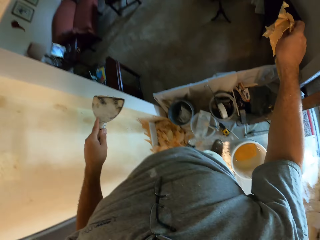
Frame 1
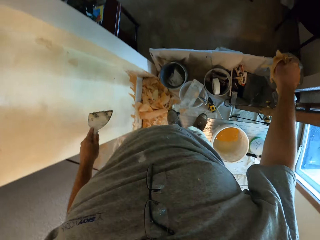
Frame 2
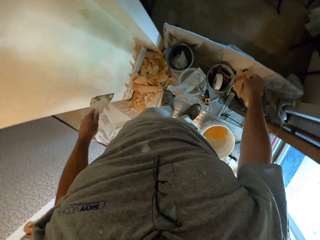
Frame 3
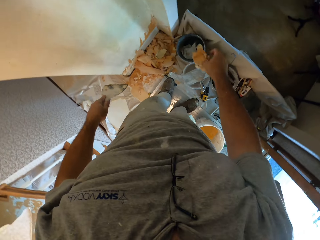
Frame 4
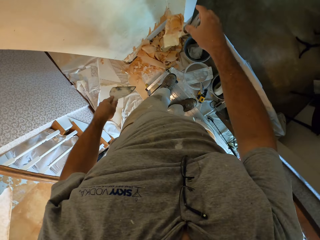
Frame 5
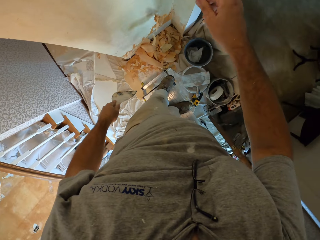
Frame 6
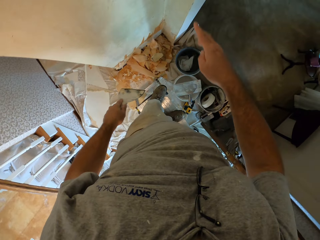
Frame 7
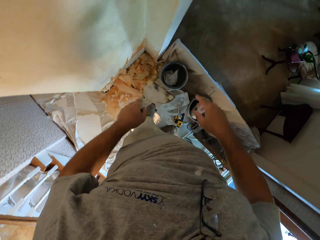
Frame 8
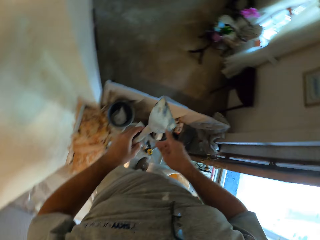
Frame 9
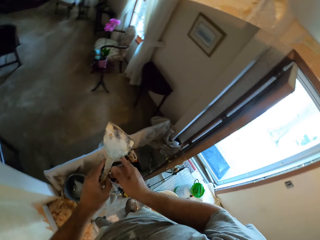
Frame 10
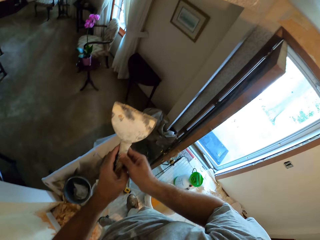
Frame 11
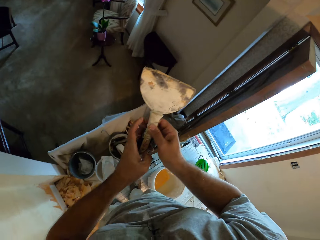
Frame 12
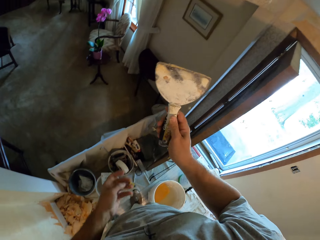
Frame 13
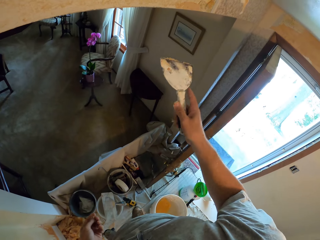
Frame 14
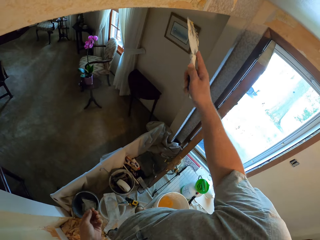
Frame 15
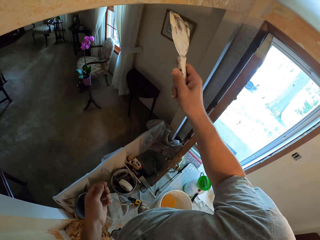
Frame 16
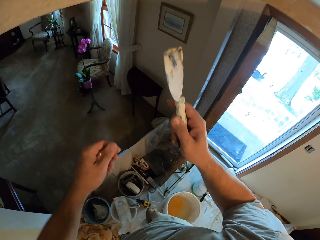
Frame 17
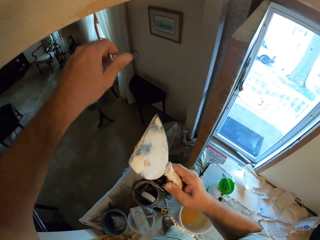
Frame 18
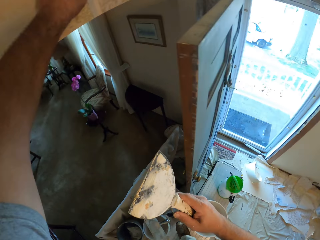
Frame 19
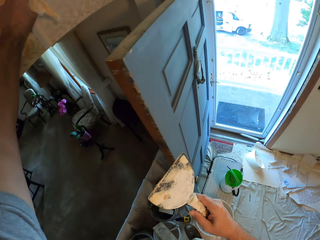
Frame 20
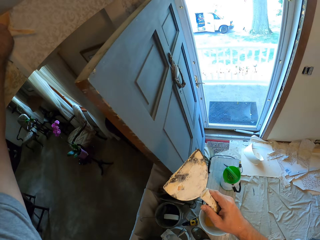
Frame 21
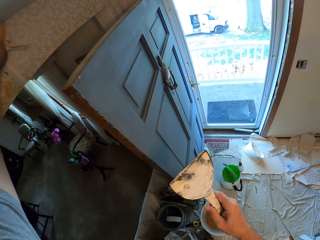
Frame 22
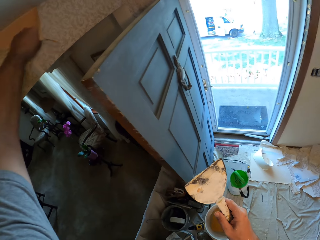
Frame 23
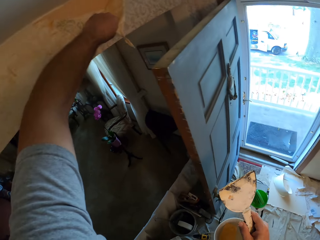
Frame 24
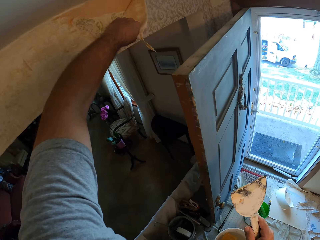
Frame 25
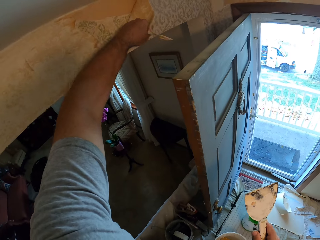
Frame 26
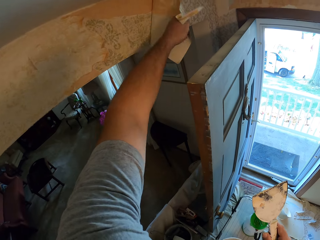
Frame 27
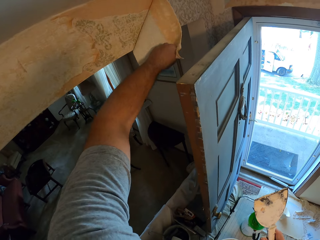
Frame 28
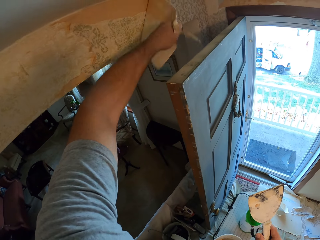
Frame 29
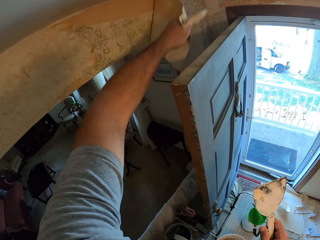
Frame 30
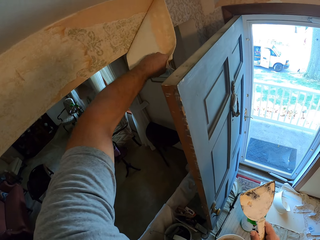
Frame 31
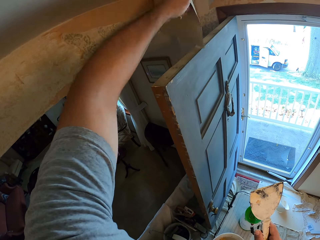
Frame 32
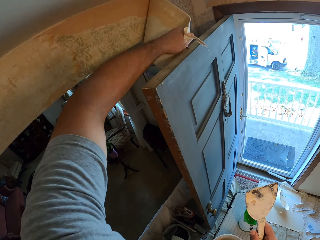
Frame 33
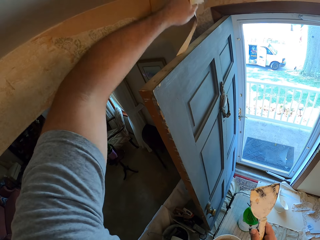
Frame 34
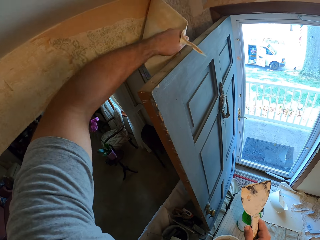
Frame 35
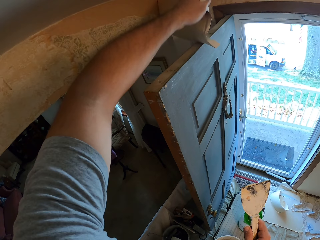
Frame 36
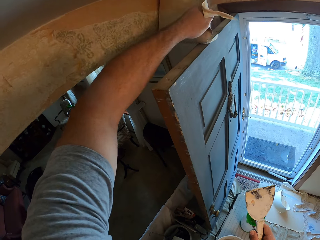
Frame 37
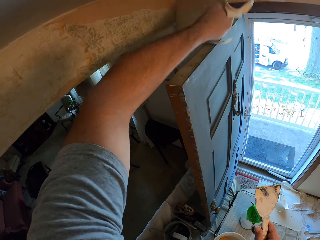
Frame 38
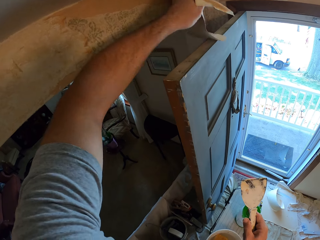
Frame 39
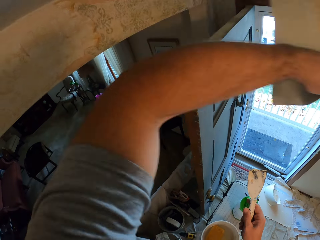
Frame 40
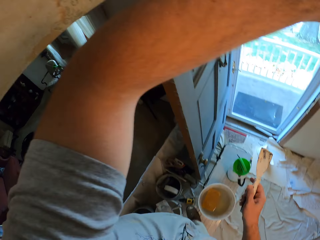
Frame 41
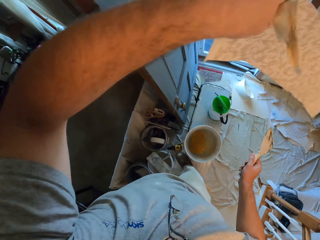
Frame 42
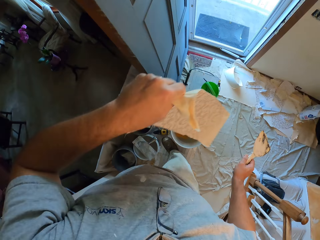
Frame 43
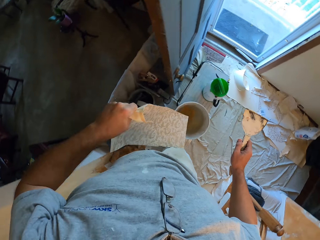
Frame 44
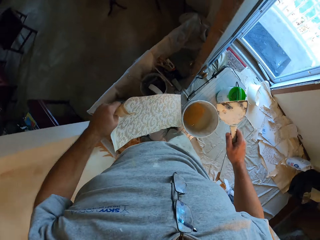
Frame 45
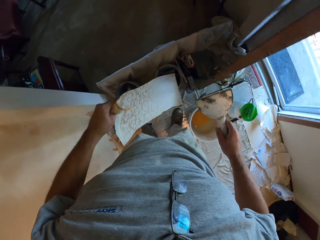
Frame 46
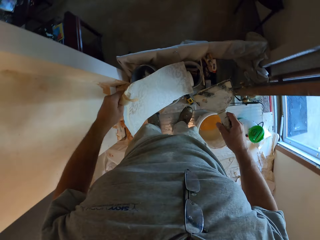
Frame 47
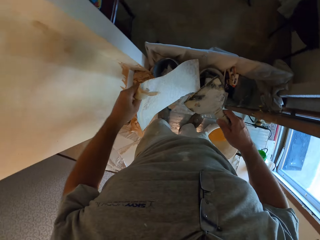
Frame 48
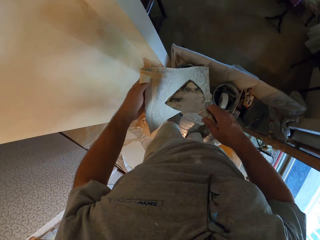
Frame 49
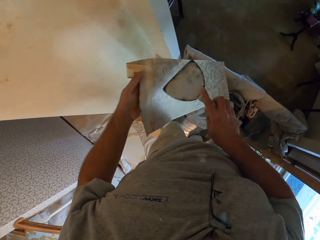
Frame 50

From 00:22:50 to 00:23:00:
The camera wearer drops the house wrap paper or wallpaper down on the floor. He holds the paint scraper with the right hand. He pulls the wallpaper off the wall with his left hand.

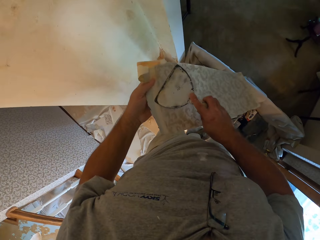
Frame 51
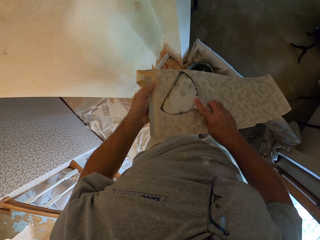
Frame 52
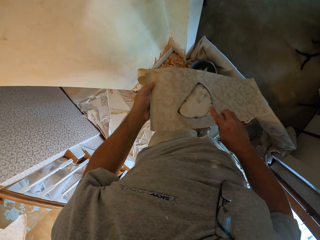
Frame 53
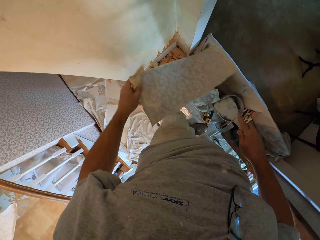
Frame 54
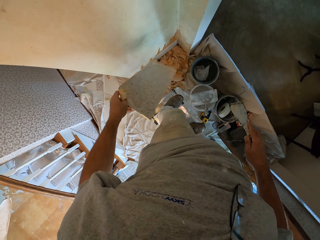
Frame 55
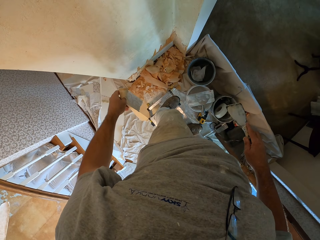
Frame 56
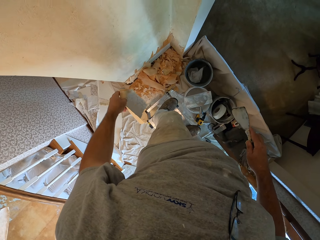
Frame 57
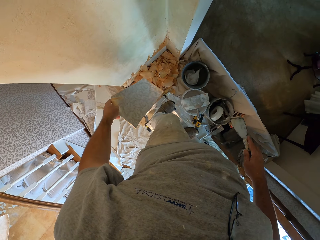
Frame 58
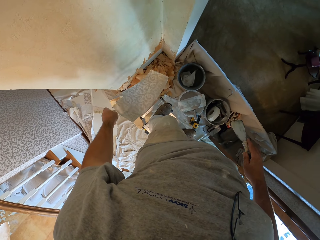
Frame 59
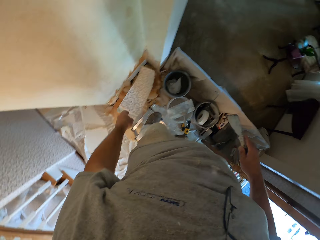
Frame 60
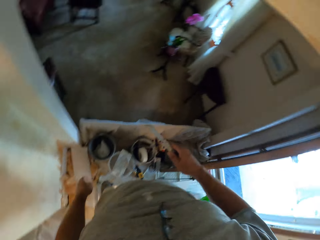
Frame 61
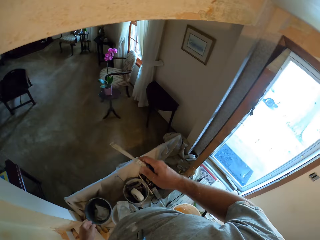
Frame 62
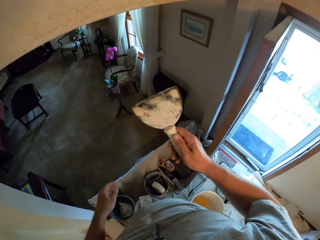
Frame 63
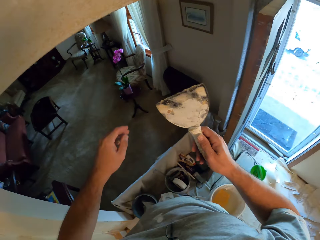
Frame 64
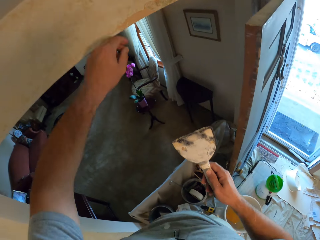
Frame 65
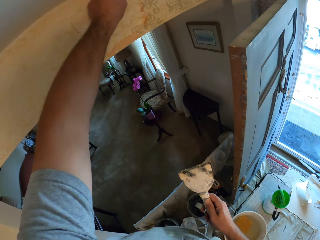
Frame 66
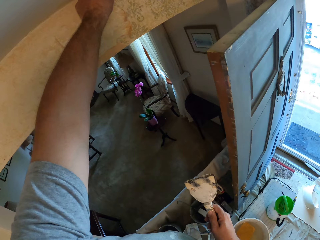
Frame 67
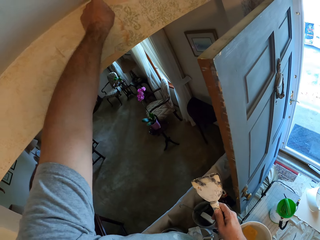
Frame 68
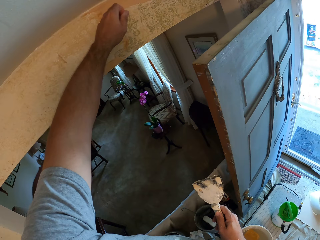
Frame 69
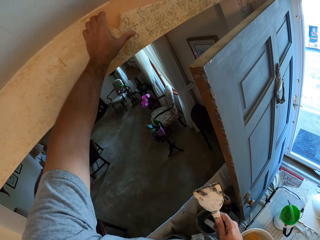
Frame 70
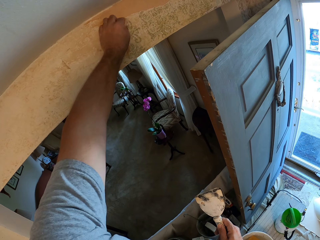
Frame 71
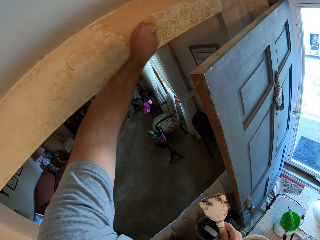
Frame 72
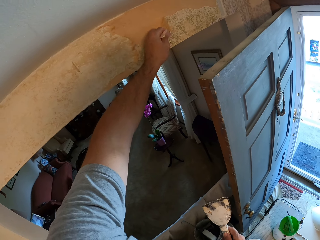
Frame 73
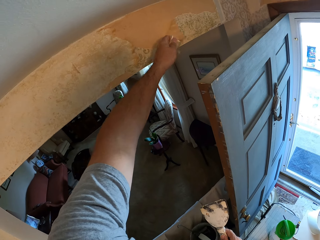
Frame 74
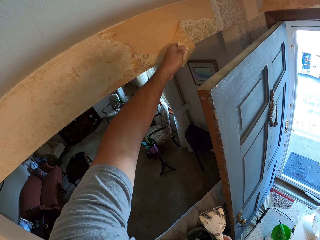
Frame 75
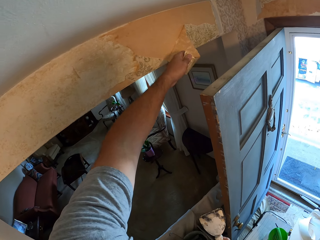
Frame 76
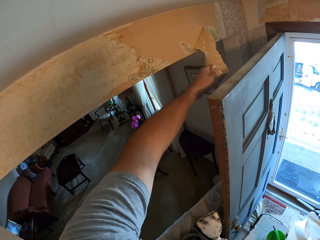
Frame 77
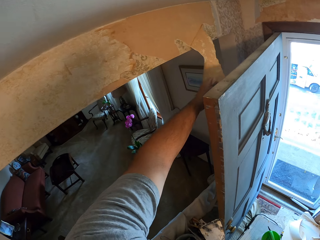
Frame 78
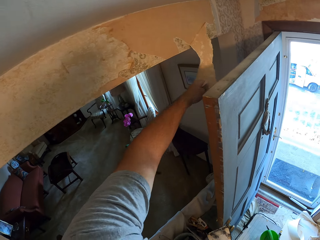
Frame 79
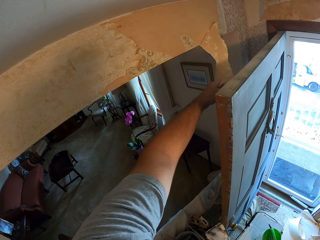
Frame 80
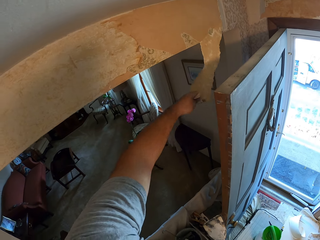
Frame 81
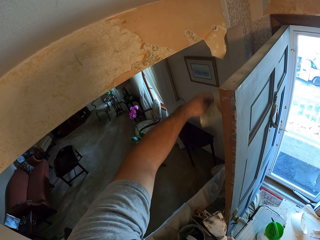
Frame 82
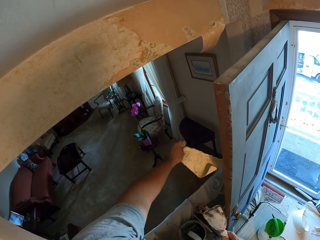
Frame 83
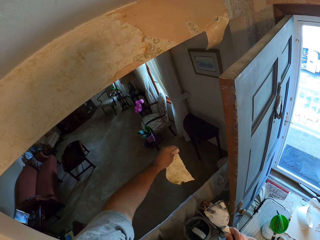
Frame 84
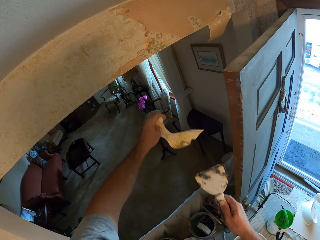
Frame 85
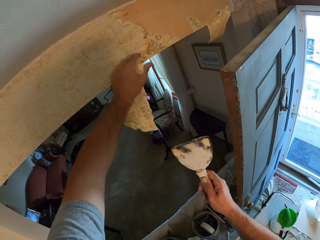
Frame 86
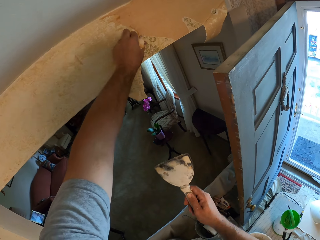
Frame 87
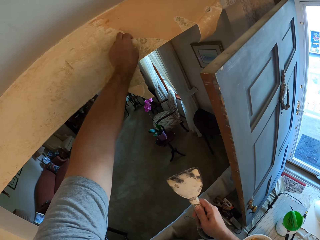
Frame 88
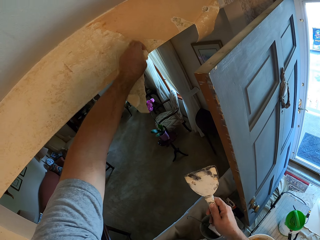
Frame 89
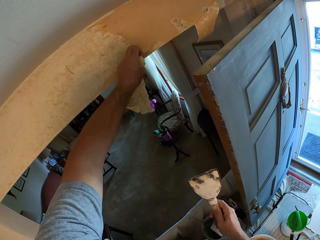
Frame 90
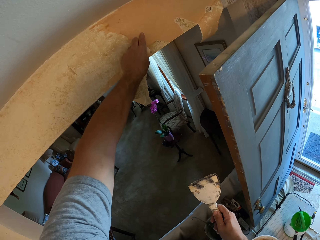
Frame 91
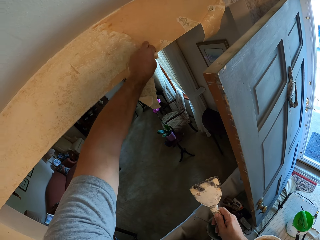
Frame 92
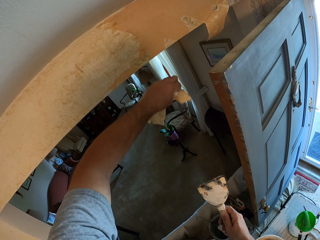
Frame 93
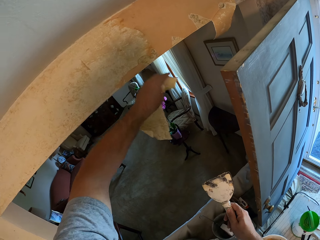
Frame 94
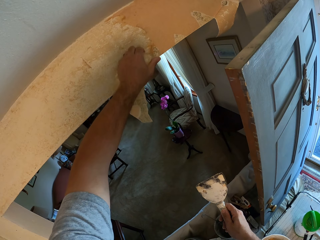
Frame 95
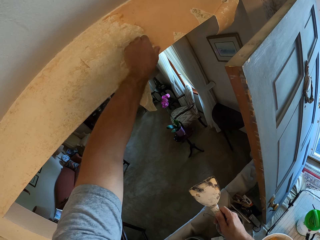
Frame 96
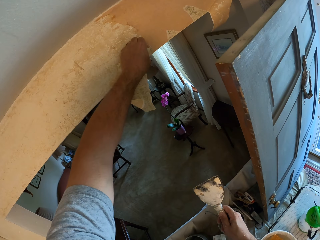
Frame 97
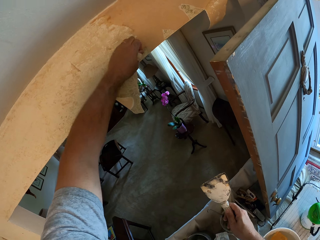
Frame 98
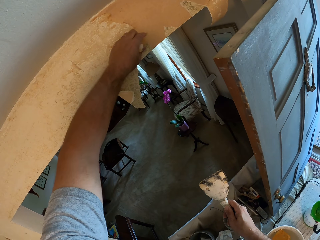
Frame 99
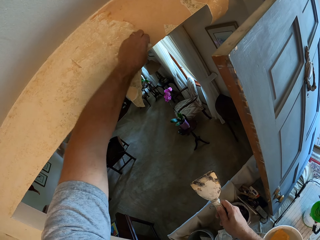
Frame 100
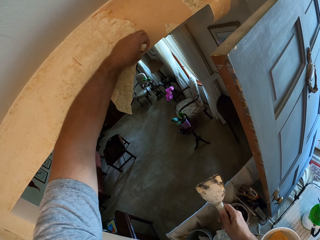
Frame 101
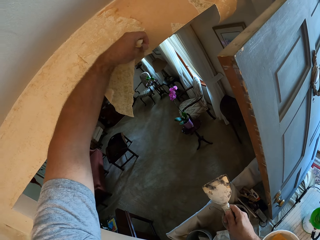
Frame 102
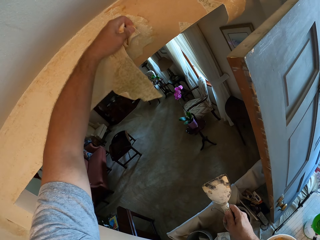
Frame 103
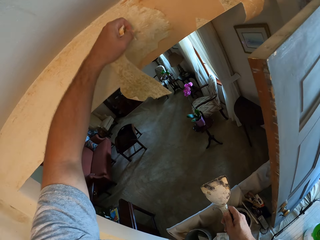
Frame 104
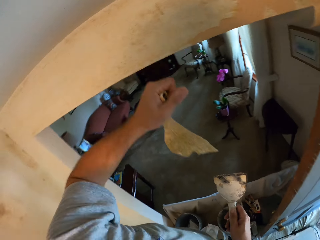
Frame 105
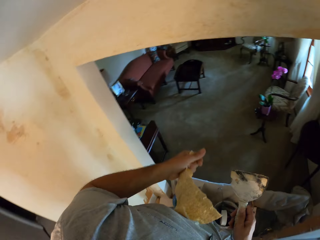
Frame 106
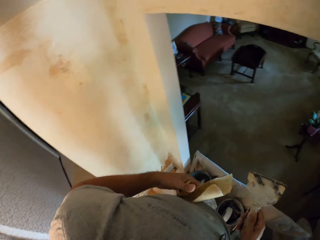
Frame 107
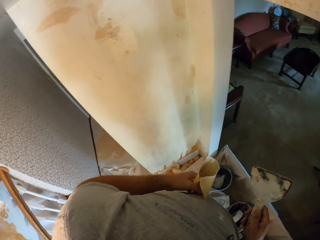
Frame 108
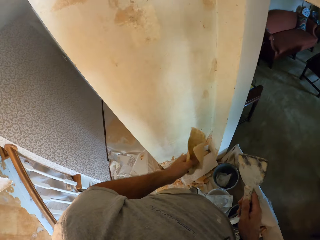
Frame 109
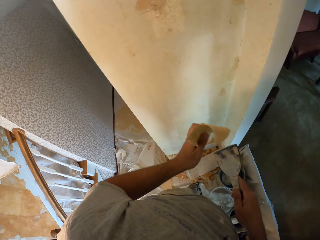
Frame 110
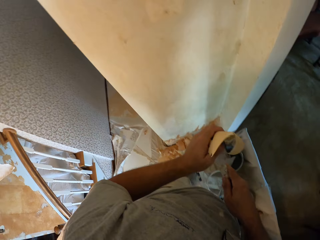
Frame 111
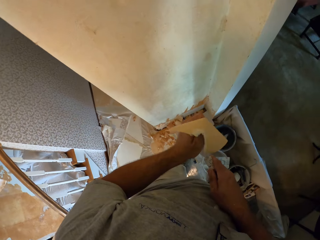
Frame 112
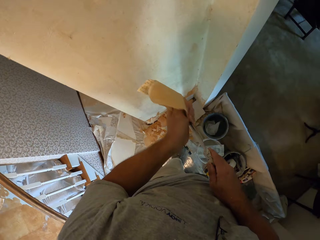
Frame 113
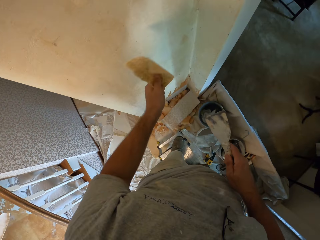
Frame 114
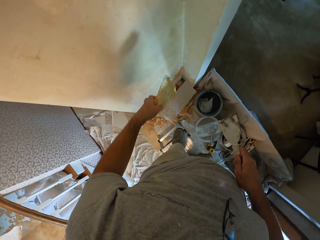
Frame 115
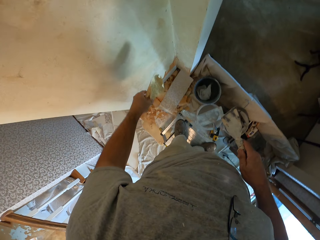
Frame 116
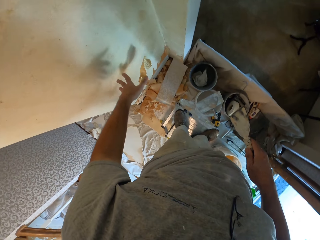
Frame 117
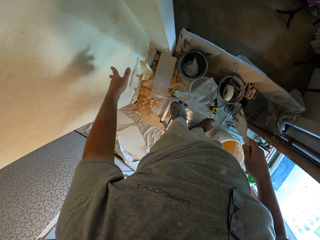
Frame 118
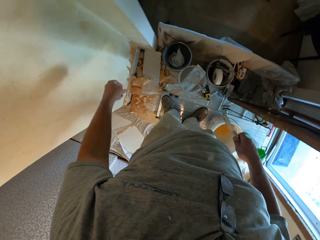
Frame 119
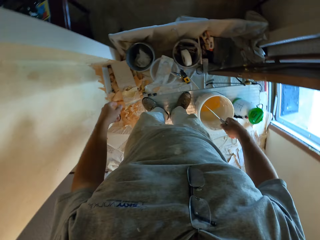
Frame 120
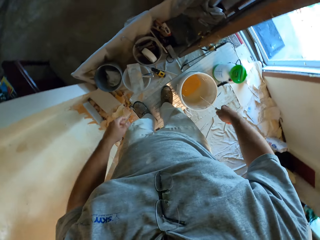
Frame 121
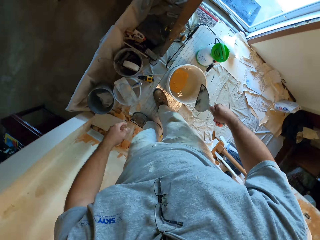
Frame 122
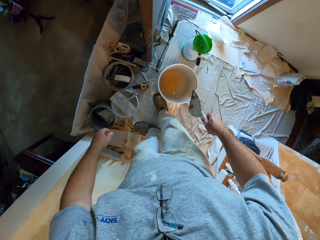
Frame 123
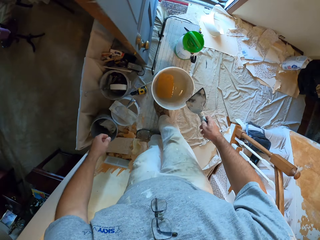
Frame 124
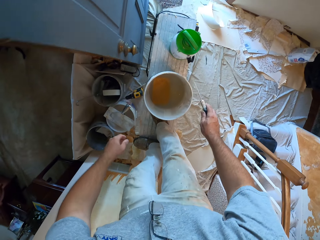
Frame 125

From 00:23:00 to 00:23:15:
The camera wearer wipes the putty knife on the wallpaper. He drops the wallpaper. He pulls the wallpaper off the wall. He wipes the putty knife with the wallpaper in his left hand. He drops the wallpaper.
